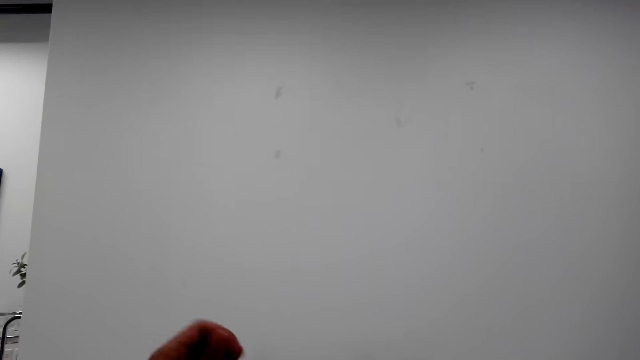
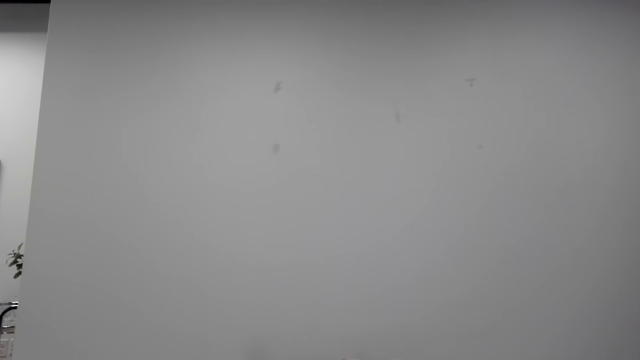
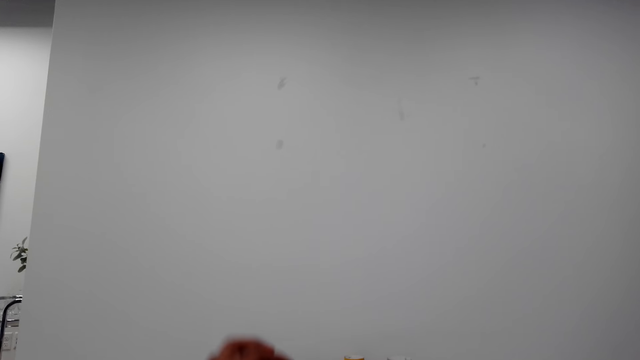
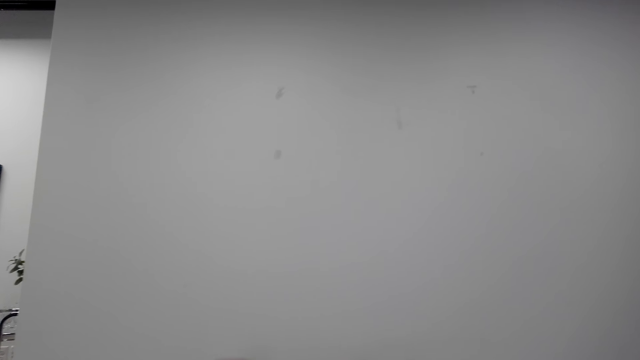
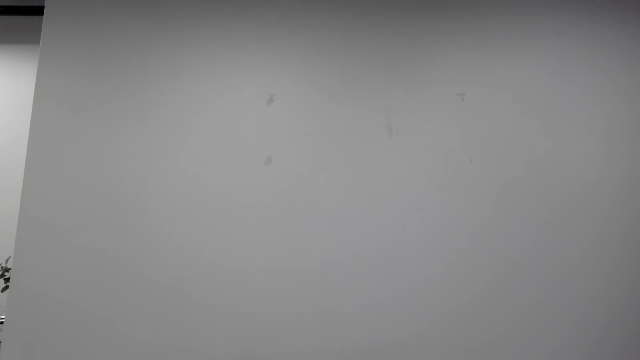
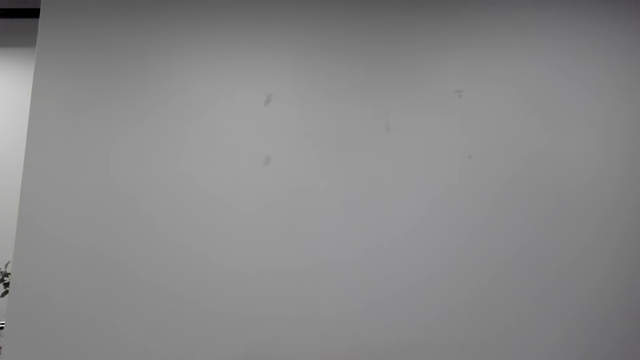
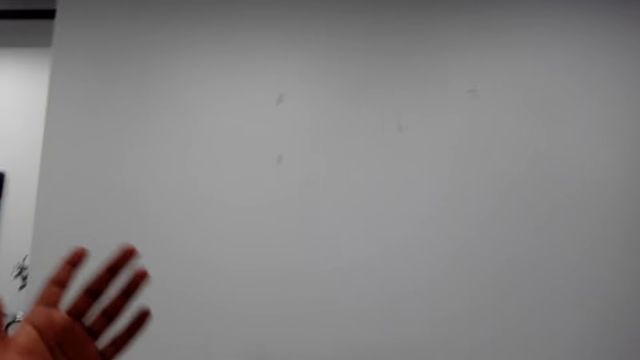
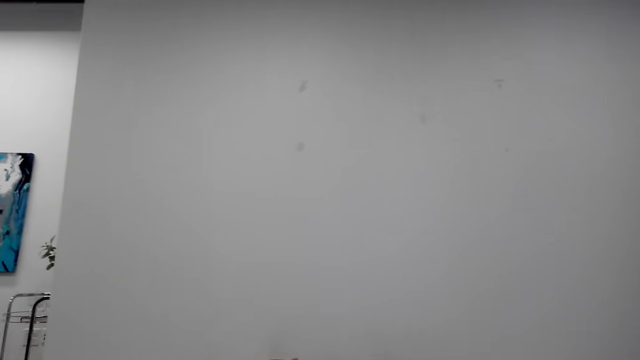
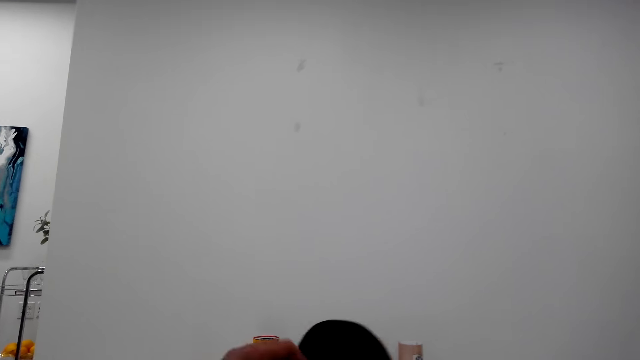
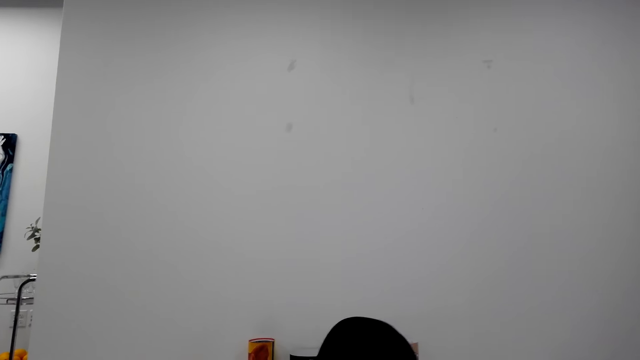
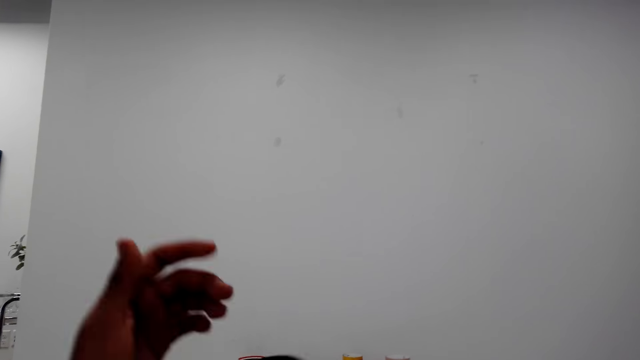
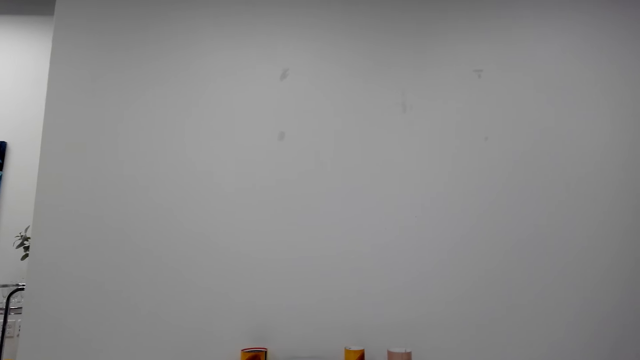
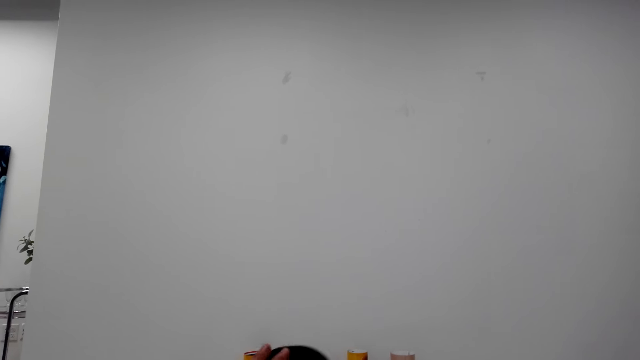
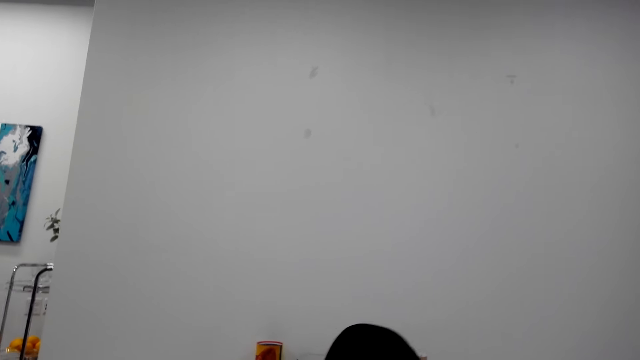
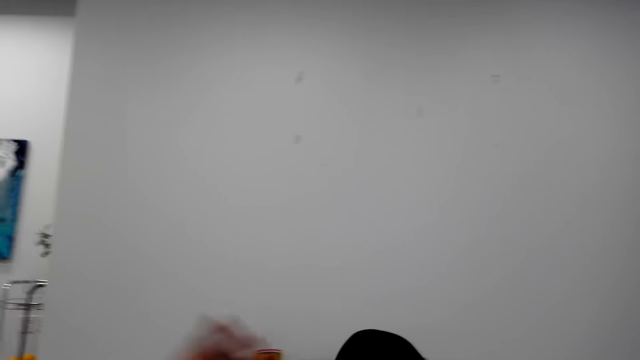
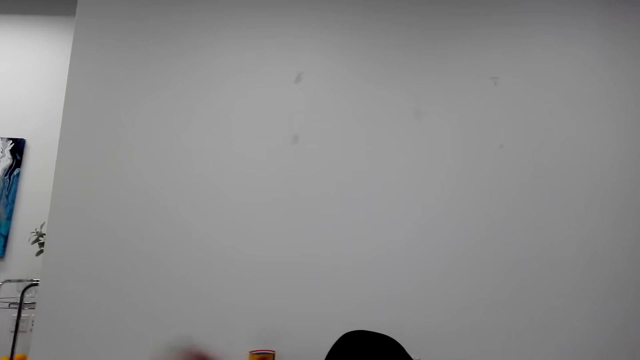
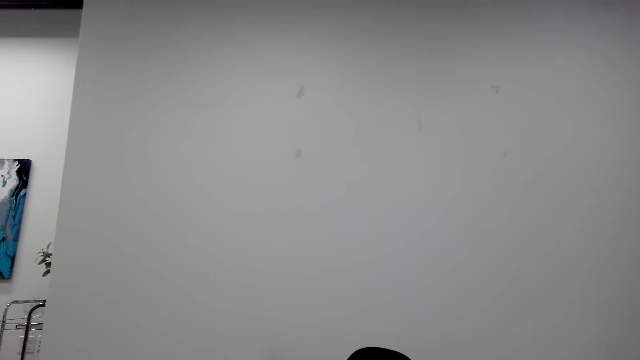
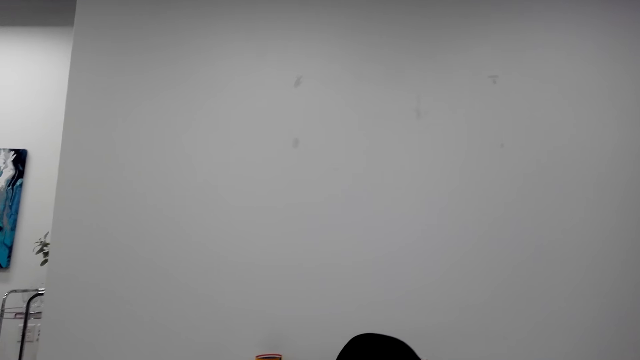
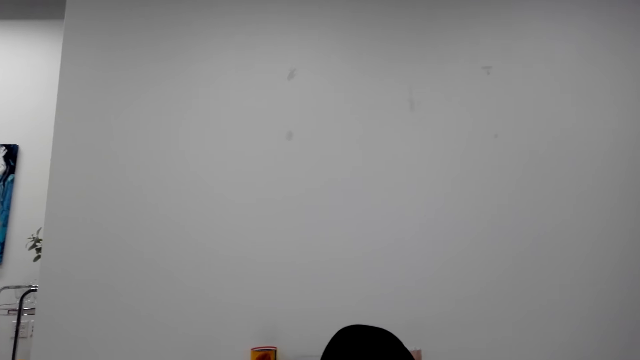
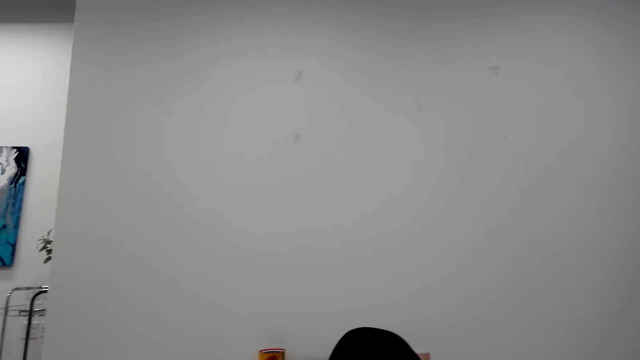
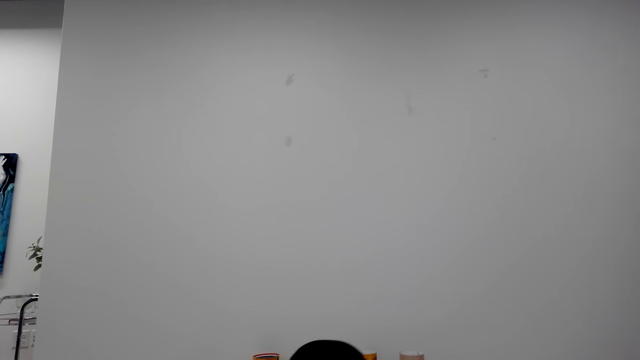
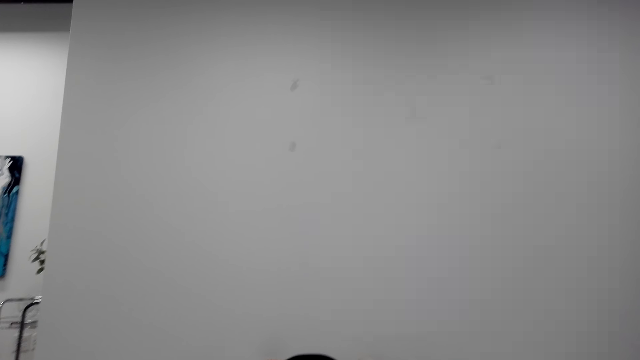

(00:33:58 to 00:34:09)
The camera wearer raises a hand. They talk with the phone. They raise the hand. They raise the knees. They talk with the phone. They raise the knees. They raise the hand. They talk with the phone.

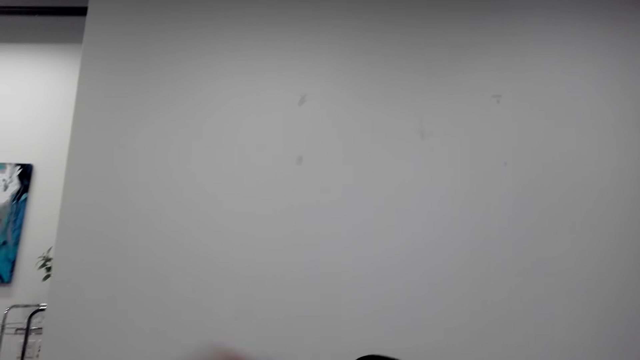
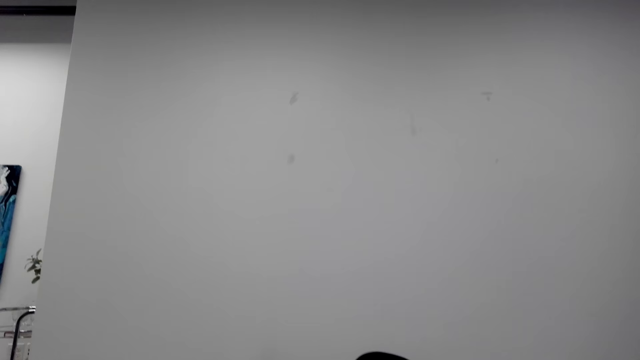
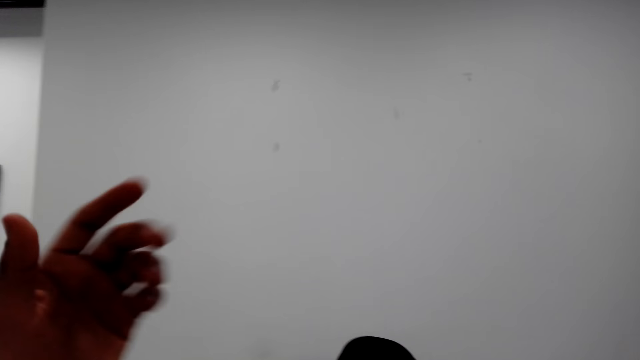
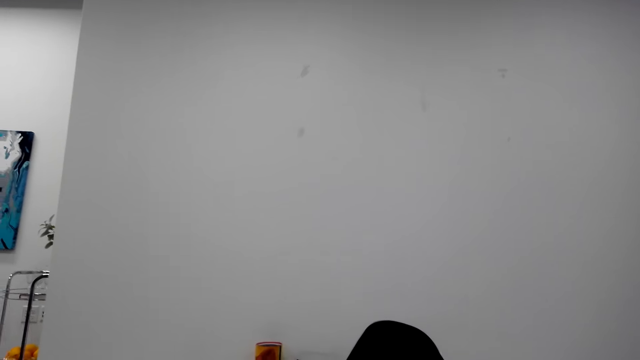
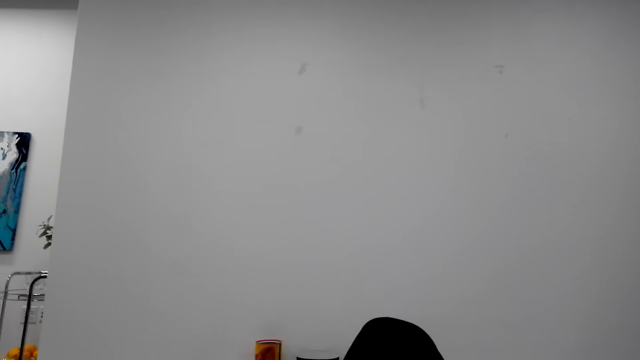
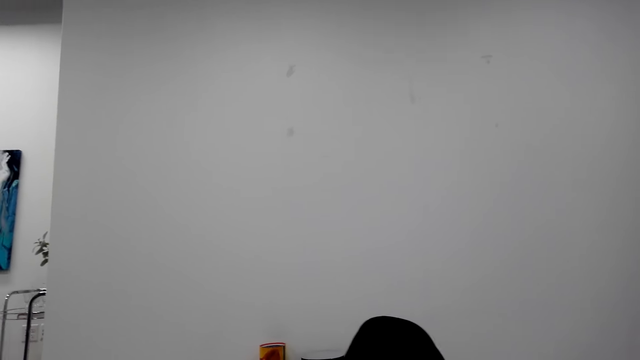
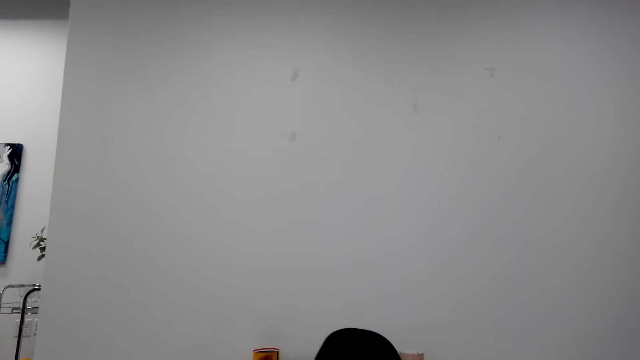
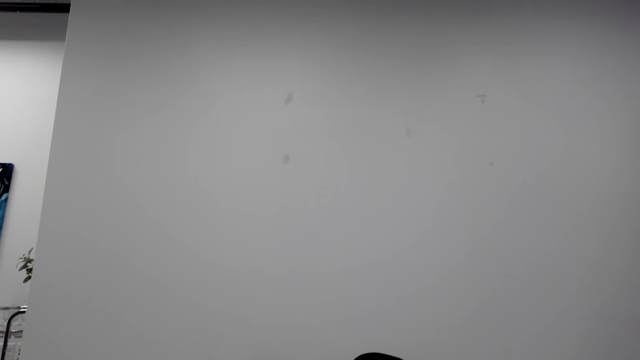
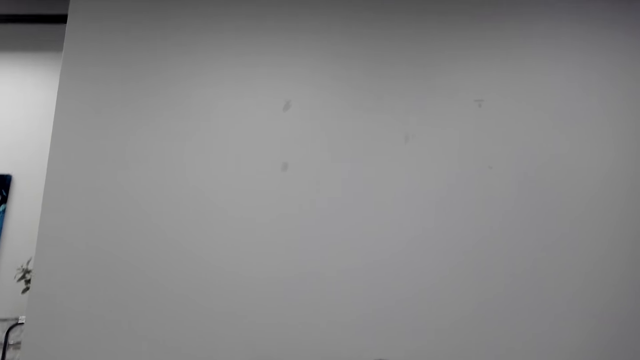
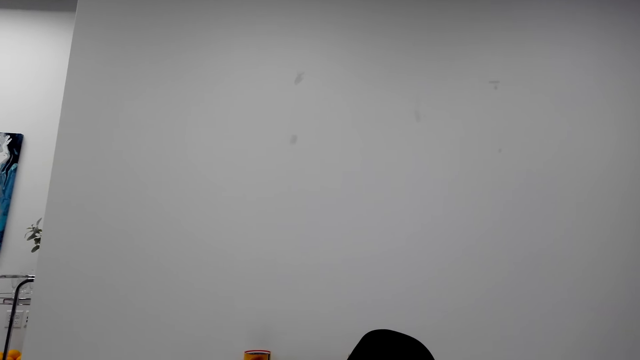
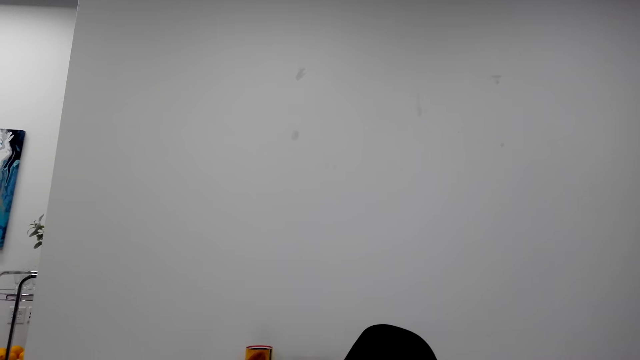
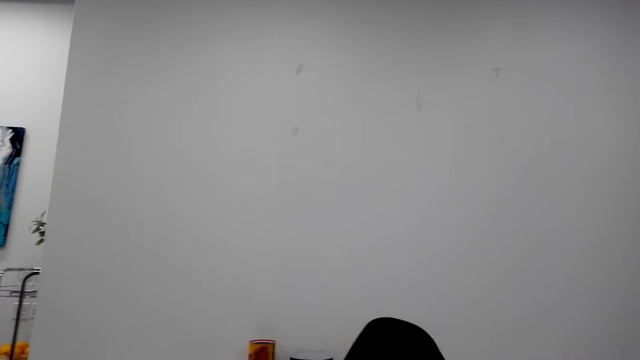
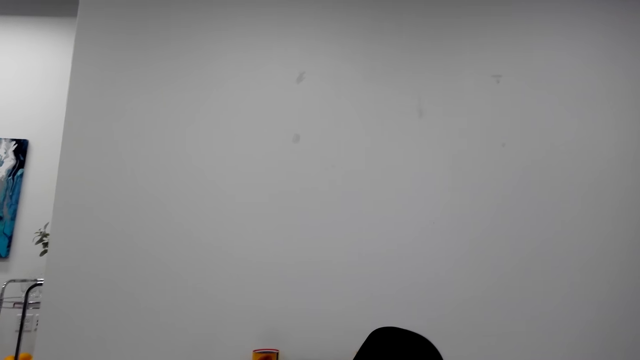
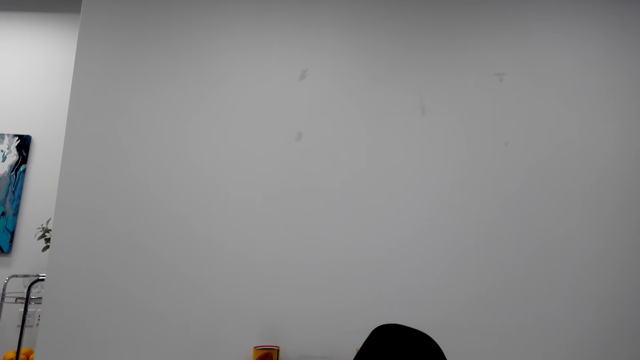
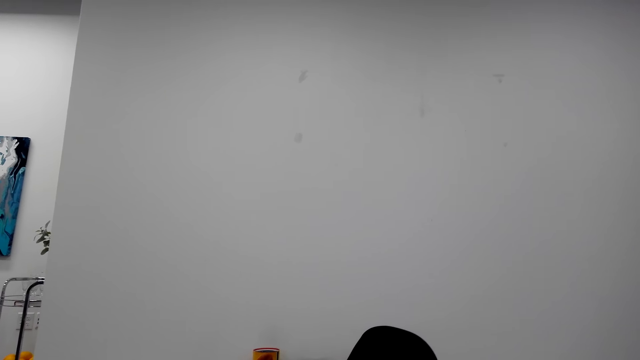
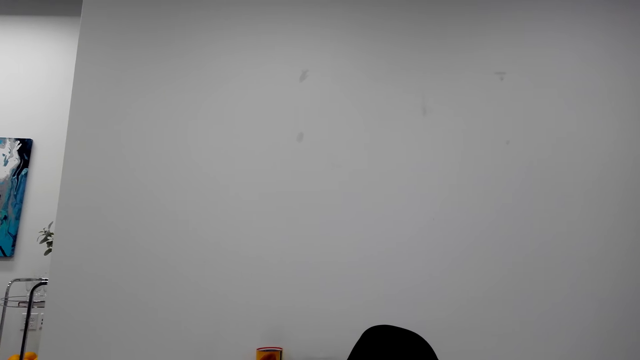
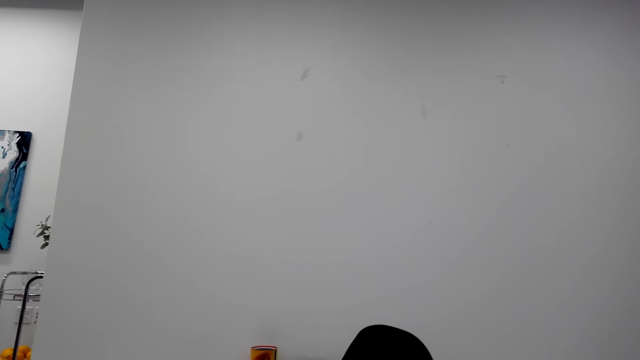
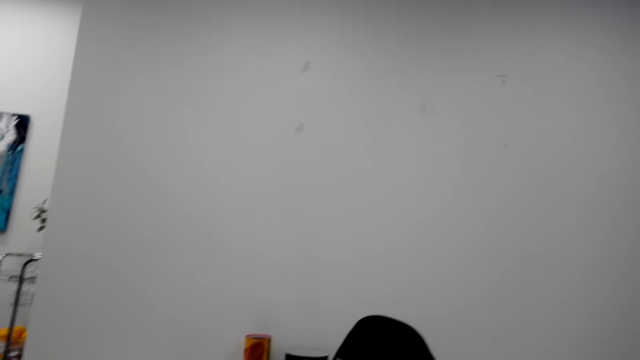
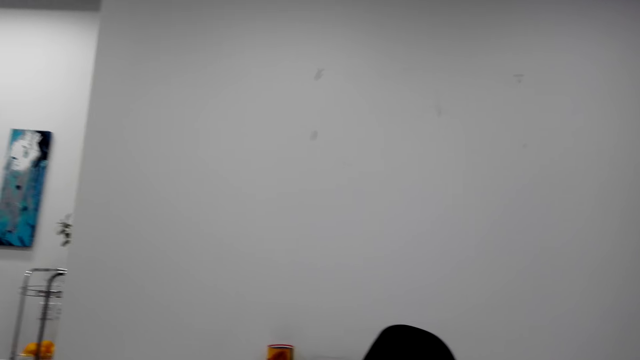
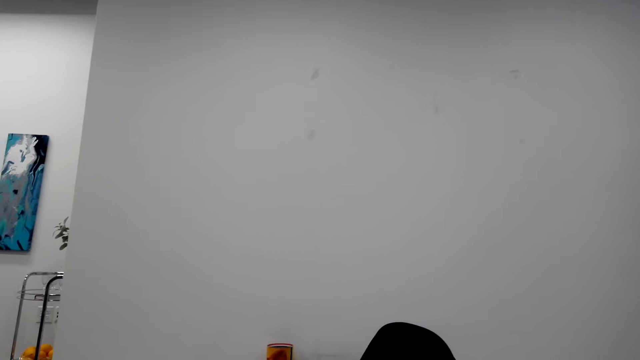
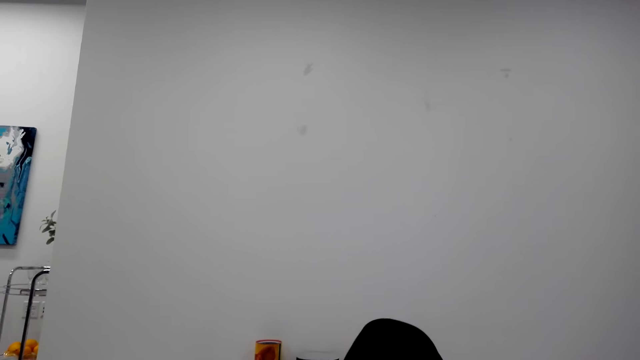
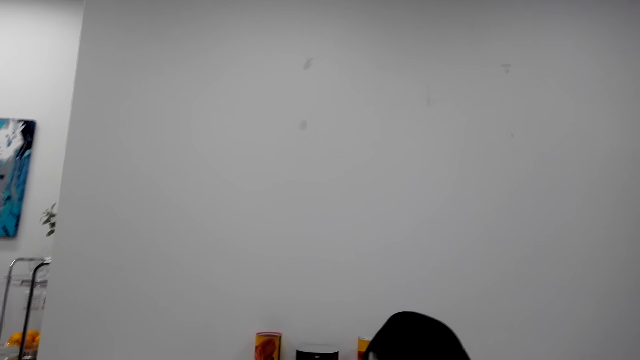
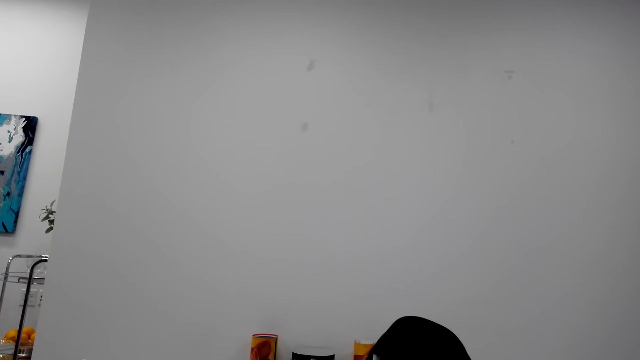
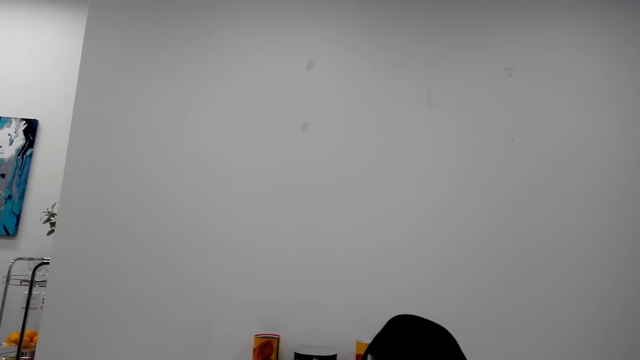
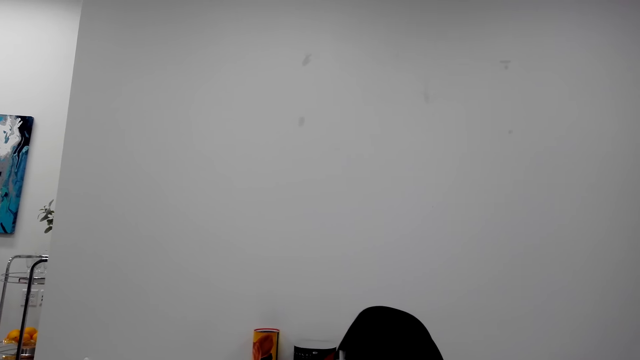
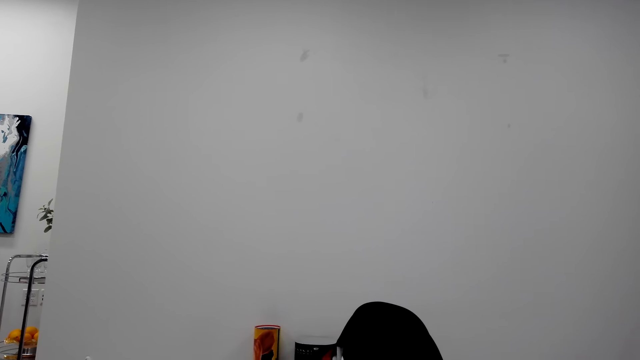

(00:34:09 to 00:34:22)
The camera wearer raises a hand. They talk with the phone. They raise the knees. They talk with the phone.
